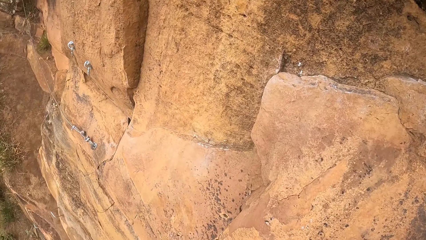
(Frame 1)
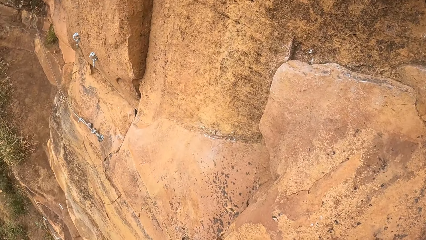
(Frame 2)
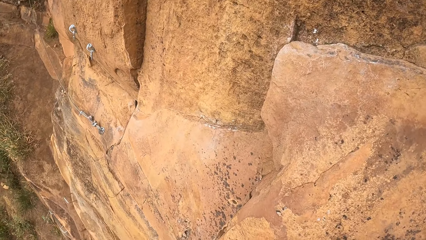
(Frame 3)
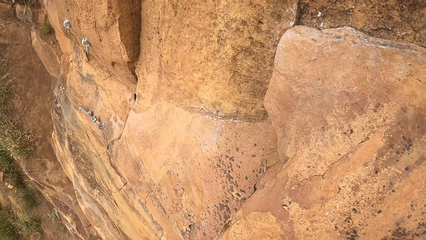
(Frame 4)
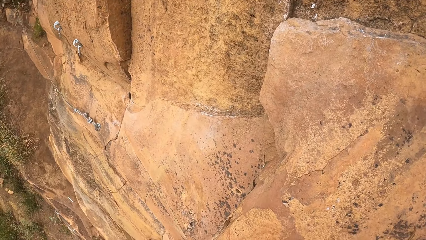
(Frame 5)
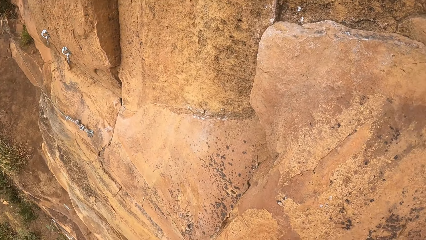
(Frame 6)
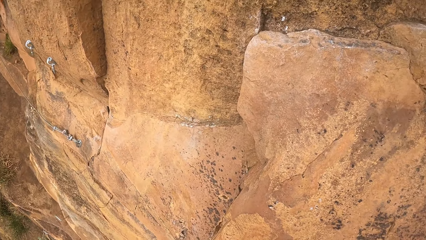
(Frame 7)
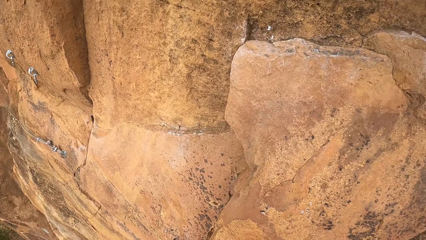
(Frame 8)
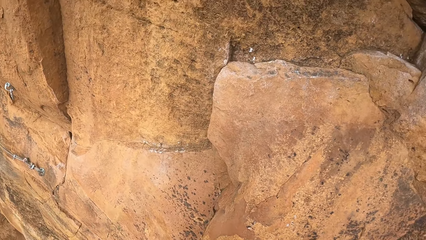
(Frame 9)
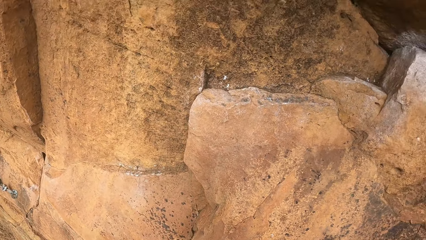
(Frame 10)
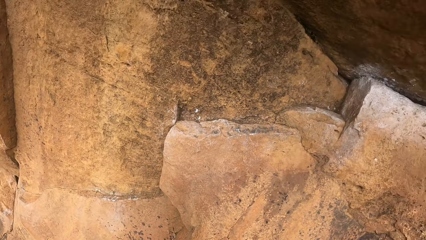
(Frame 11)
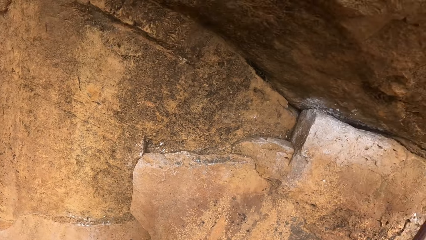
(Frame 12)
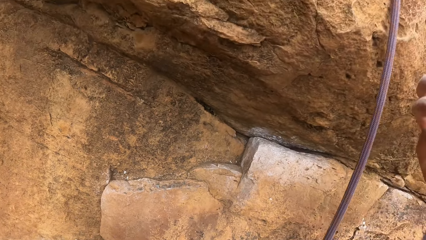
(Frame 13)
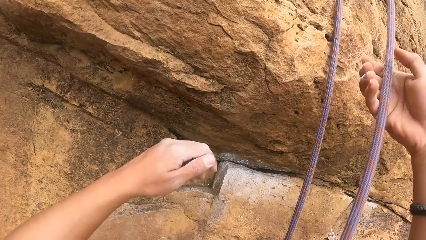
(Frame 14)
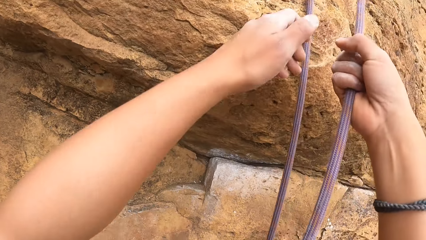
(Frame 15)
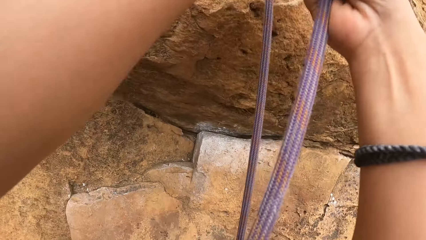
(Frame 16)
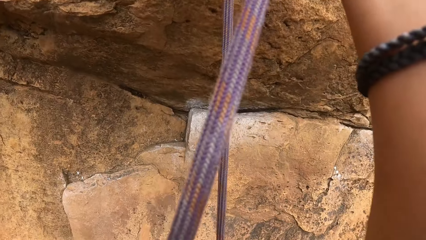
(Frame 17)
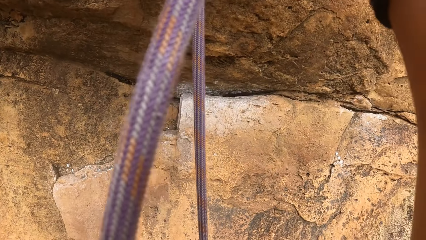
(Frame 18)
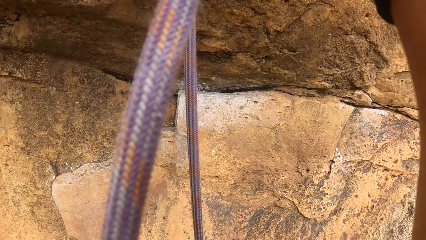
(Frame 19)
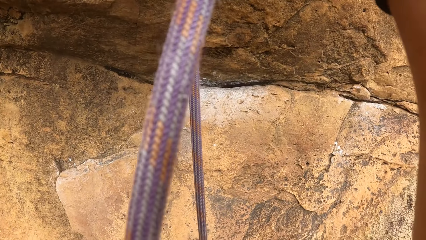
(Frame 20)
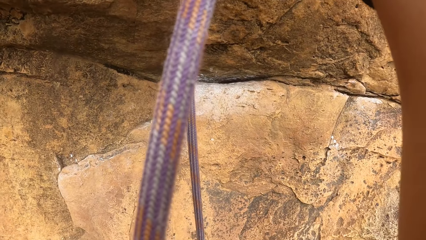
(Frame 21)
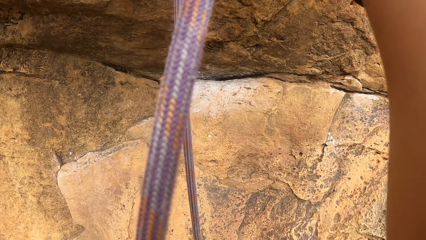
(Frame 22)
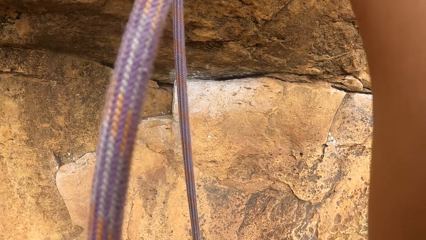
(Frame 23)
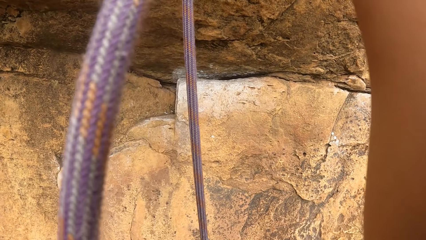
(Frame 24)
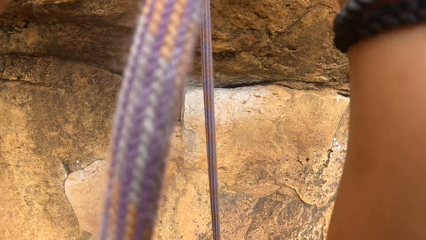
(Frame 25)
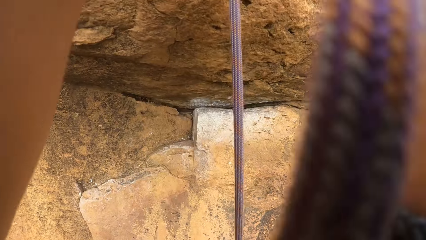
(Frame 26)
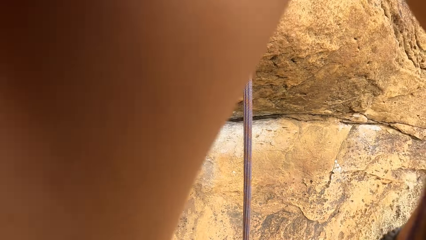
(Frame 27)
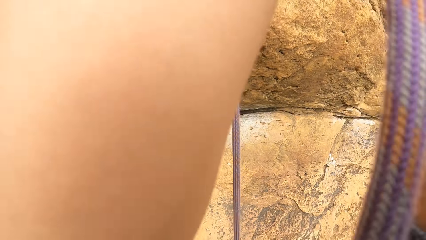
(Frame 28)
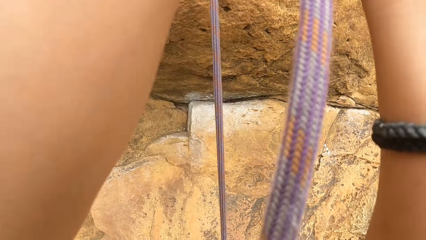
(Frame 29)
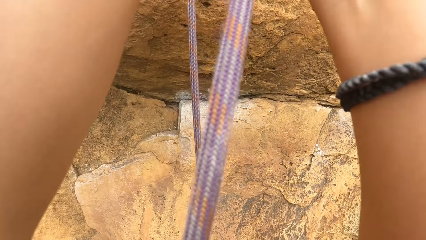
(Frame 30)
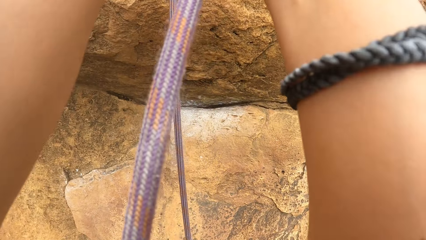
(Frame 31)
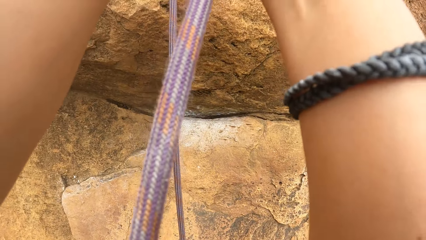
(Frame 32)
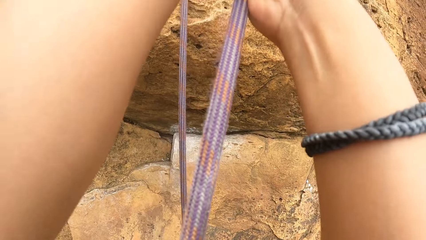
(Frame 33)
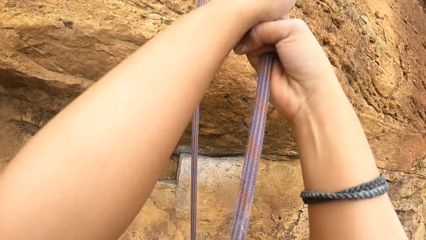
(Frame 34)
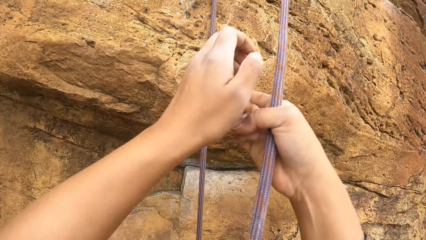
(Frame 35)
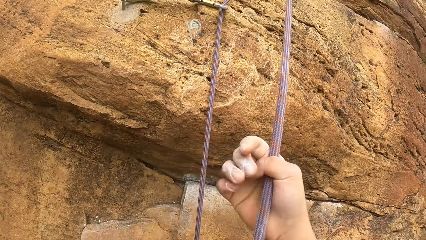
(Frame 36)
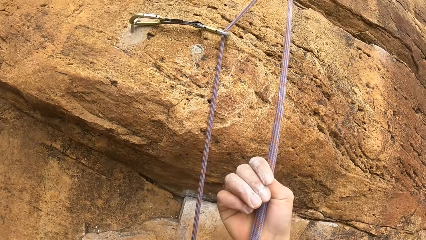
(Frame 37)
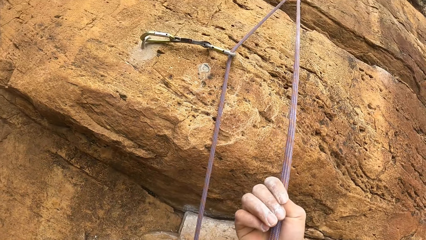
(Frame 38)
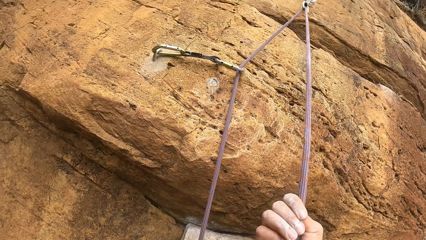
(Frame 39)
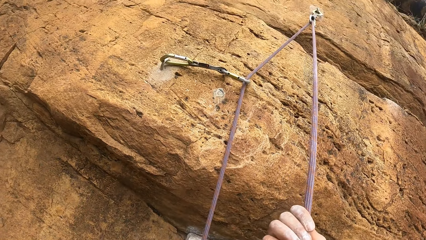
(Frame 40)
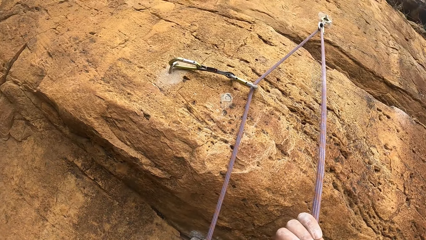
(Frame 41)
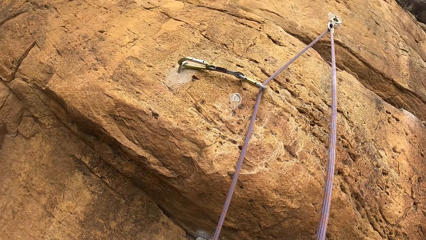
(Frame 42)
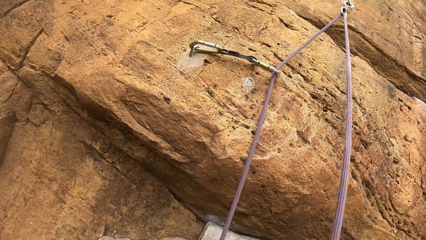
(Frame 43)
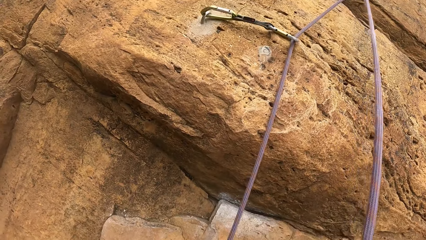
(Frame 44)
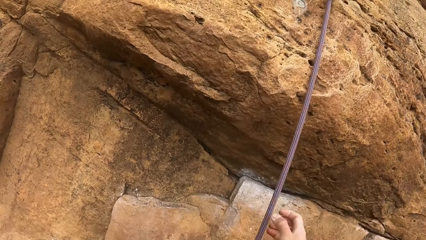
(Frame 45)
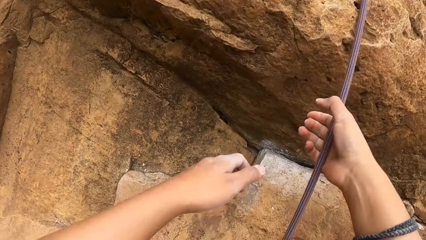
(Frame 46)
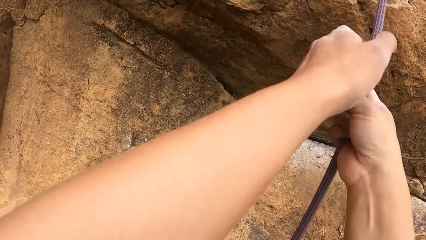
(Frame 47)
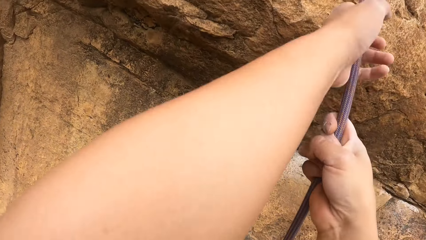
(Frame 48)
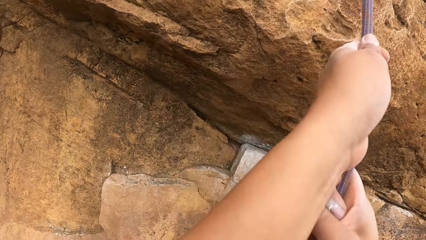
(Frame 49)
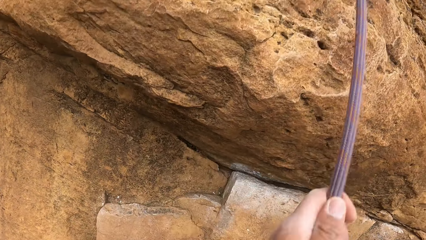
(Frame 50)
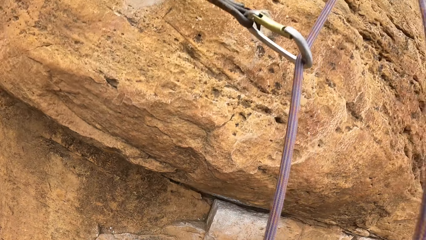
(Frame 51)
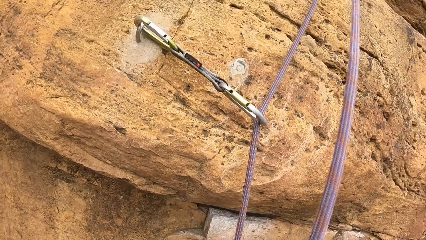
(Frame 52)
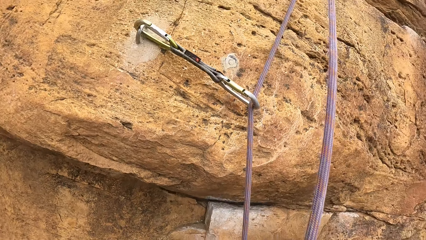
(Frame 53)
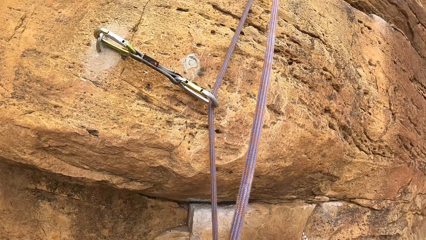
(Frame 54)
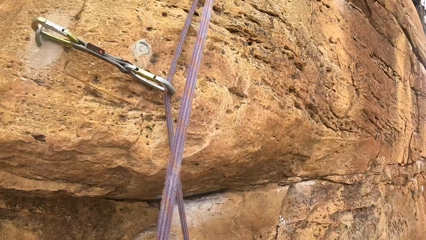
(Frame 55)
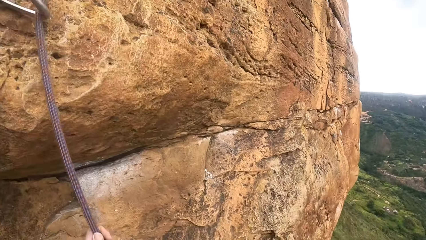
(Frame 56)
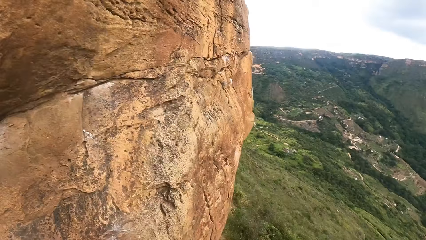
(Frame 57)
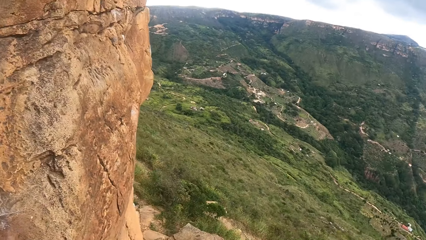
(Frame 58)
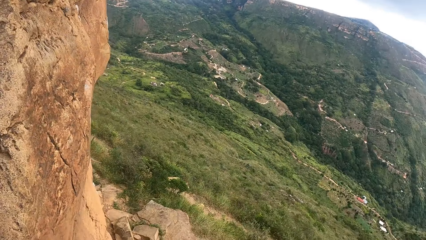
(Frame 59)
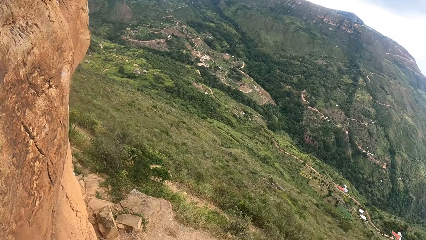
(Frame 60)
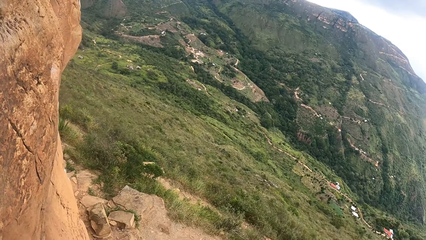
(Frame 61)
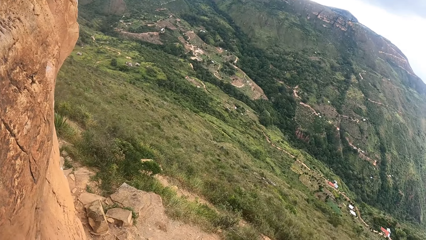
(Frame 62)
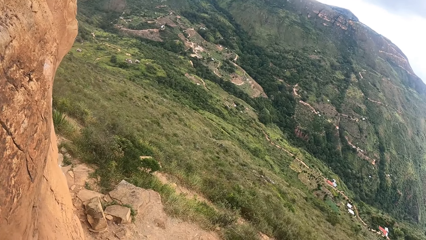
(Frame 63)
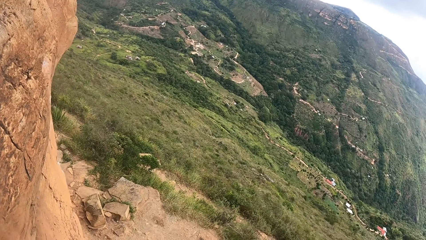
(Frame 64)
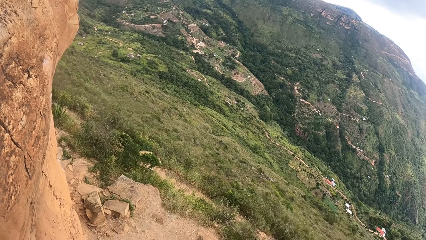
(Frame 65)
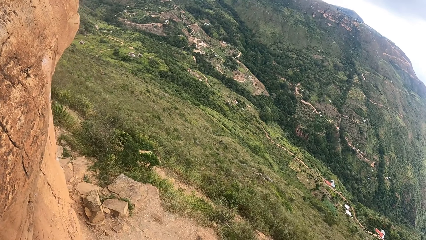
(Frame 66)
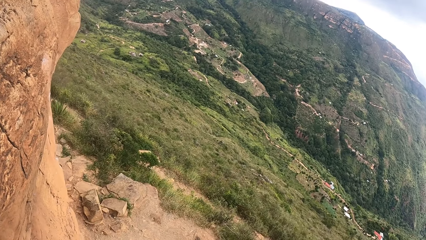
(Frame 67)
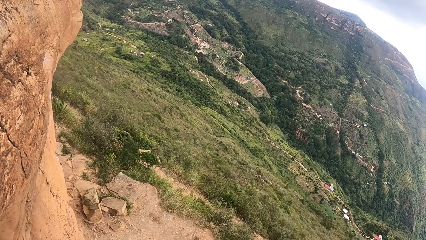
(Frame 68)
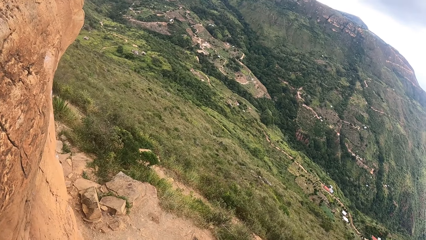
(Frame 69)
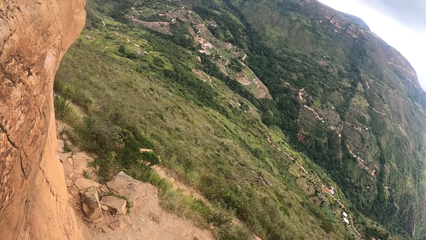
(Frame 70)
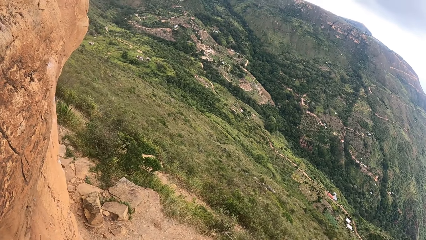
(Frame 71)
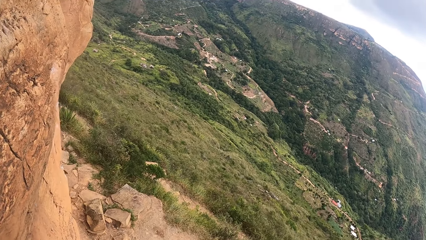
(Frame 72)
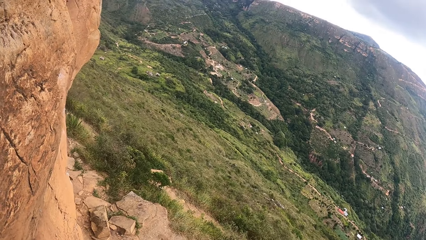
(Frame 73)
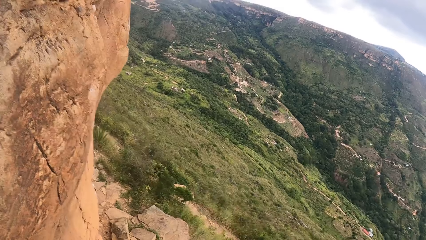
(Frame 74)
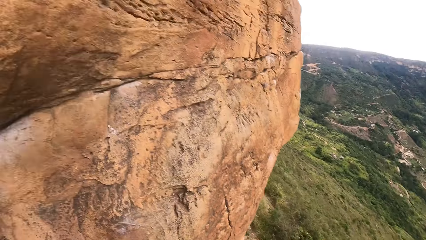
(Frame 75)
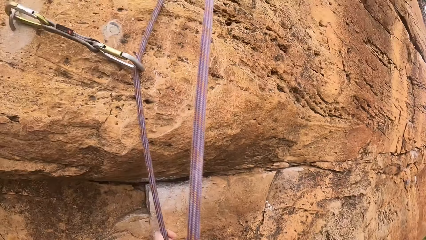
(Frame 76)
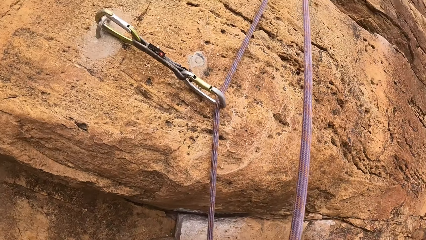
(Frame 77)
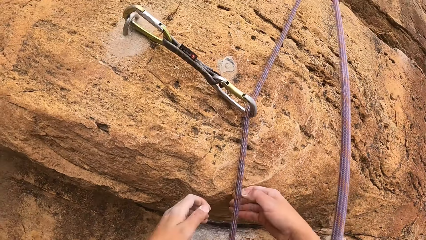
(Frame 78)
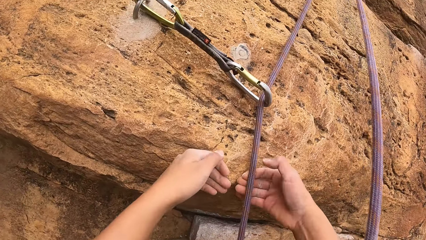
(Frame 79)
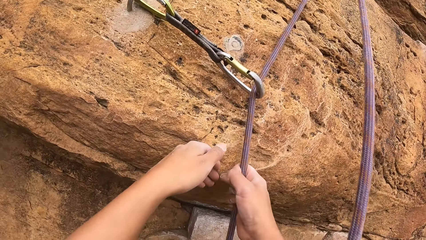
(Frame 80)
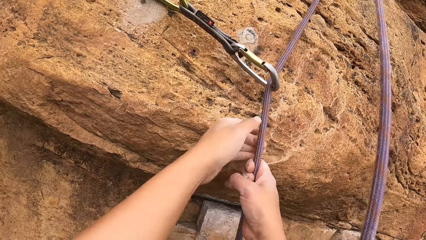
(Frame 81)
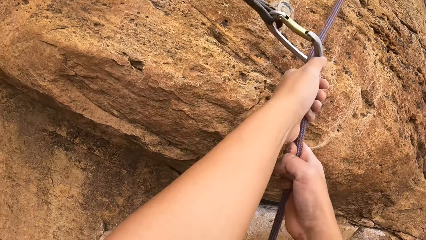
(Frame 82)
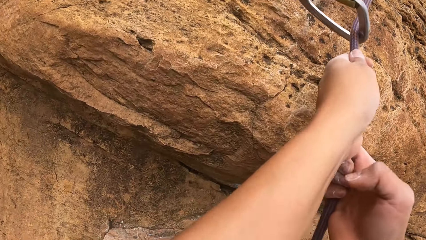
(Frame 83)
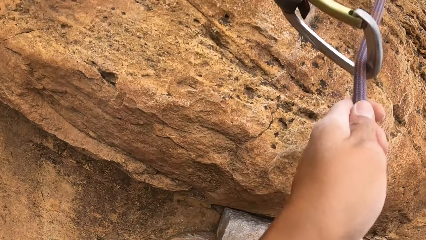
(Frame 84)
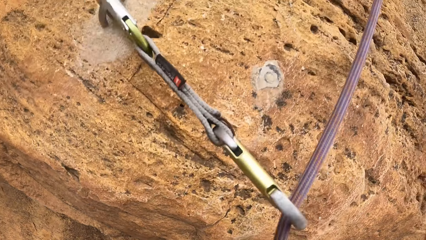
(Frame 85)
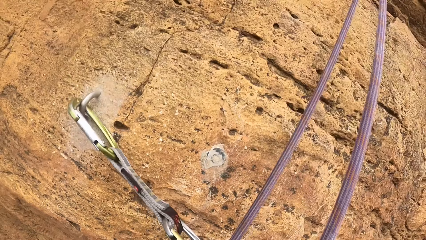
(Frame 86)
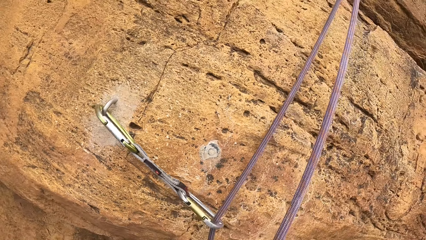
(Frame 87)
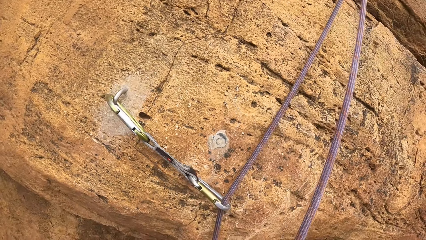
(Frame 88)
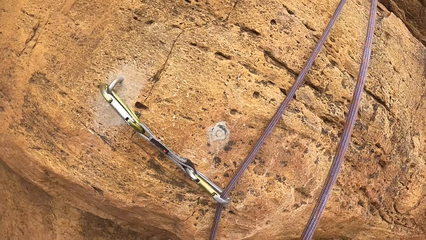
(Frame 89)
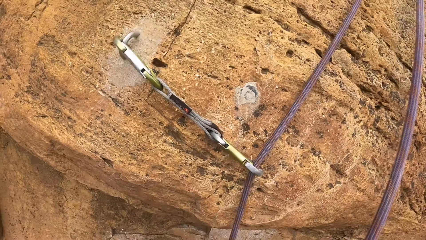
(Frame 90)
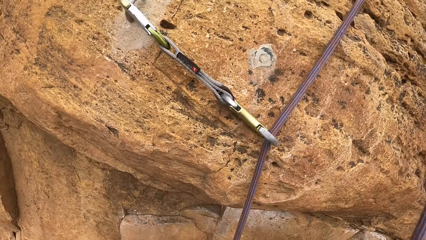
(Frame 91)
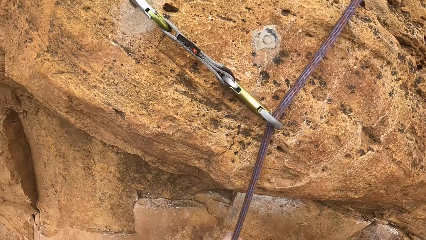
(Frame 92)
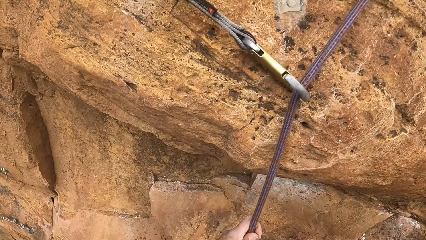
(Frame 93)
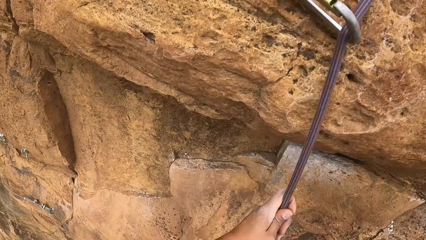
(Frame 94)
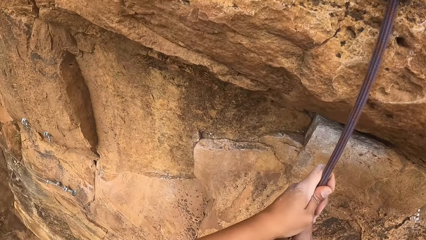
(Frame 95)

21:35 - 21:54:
The camera wearer adjusts the rope. They hold onto the rope. They look around the compound. They pull the rope. They look around the compound. They hold onto the rope. They adjust the rope.
